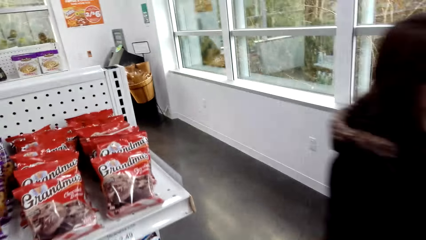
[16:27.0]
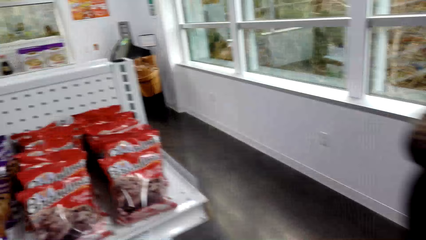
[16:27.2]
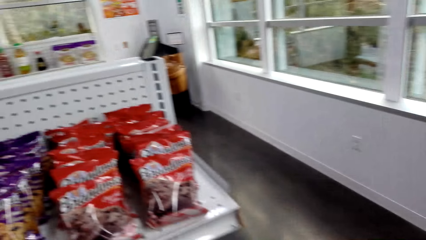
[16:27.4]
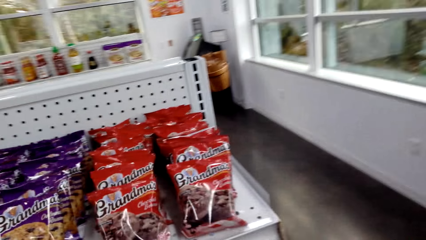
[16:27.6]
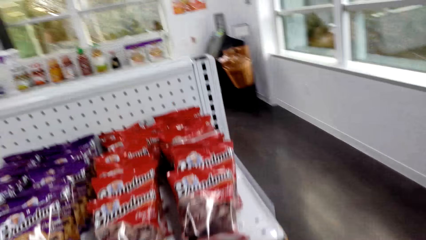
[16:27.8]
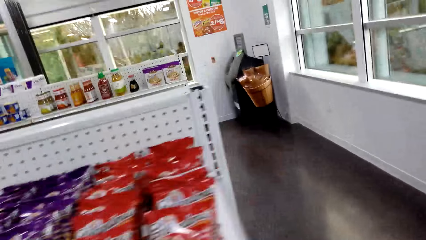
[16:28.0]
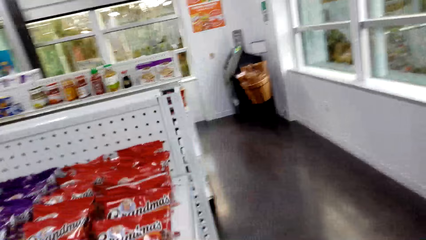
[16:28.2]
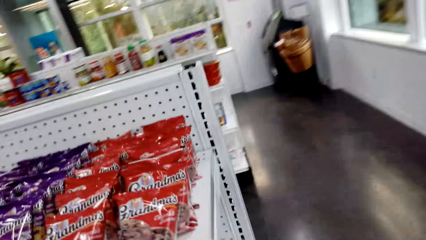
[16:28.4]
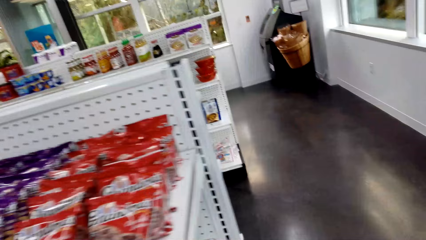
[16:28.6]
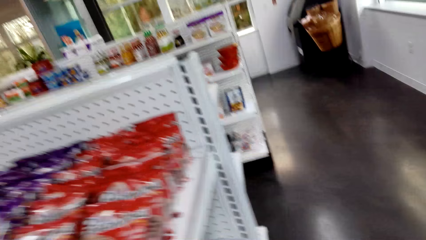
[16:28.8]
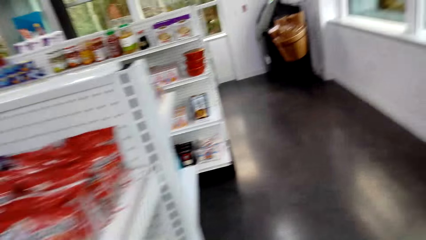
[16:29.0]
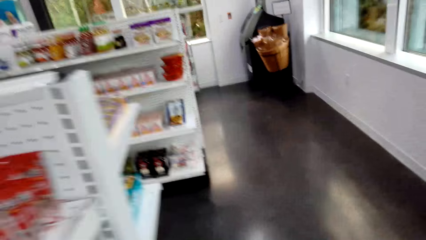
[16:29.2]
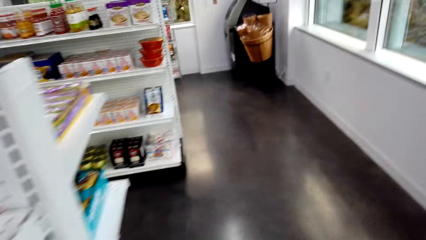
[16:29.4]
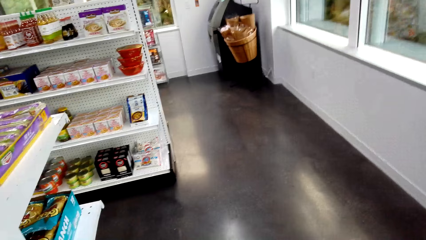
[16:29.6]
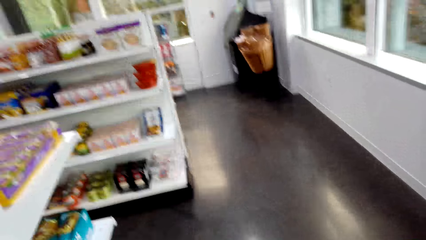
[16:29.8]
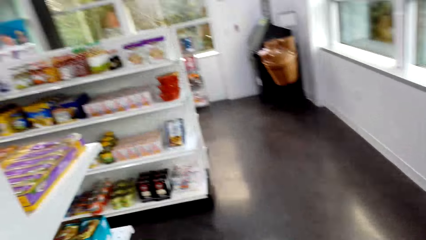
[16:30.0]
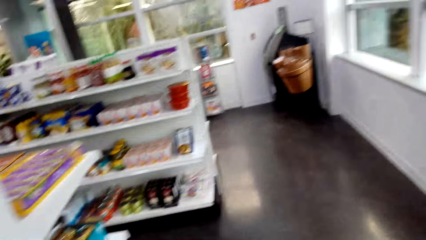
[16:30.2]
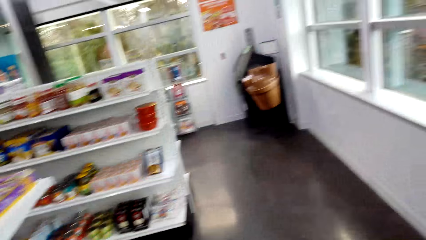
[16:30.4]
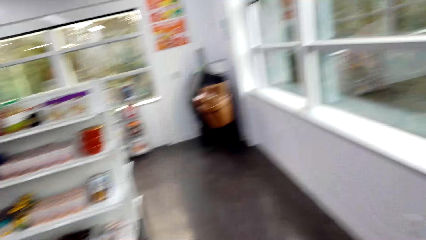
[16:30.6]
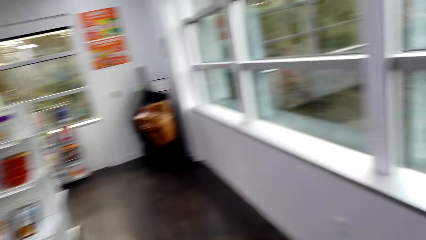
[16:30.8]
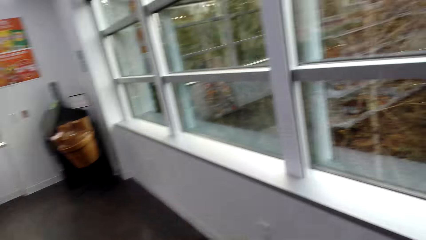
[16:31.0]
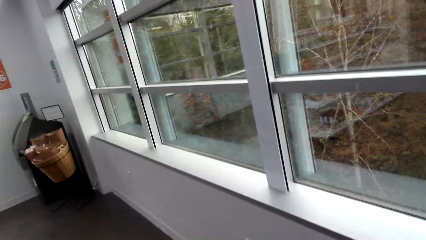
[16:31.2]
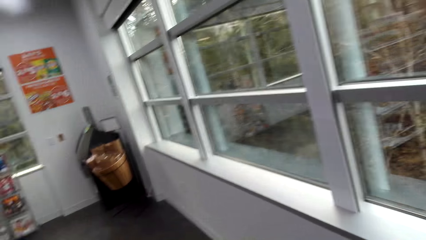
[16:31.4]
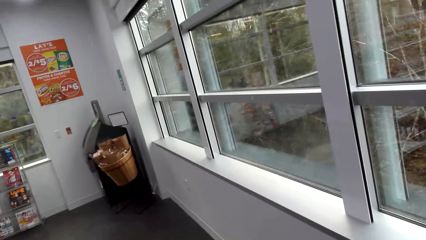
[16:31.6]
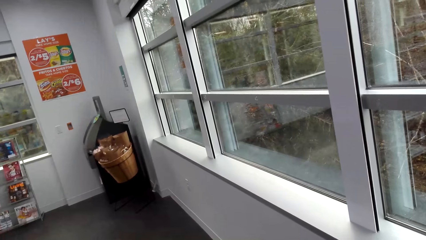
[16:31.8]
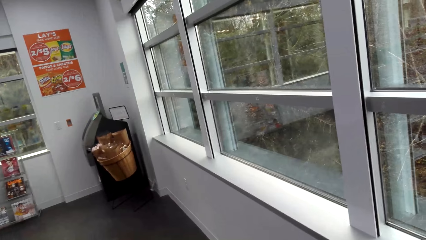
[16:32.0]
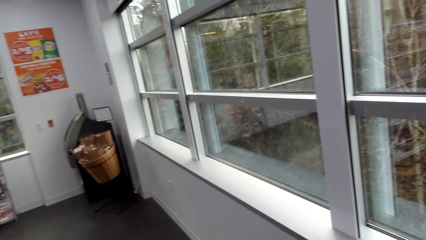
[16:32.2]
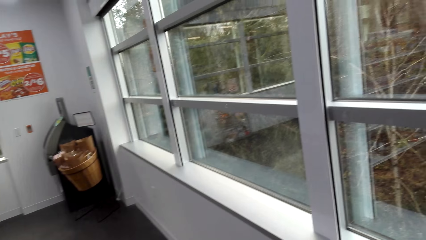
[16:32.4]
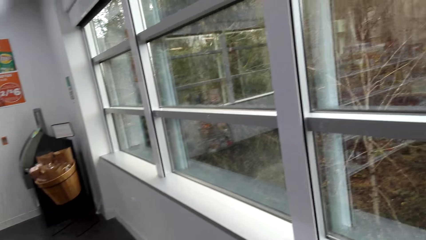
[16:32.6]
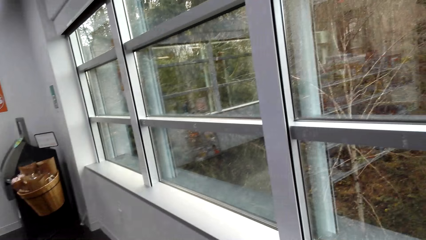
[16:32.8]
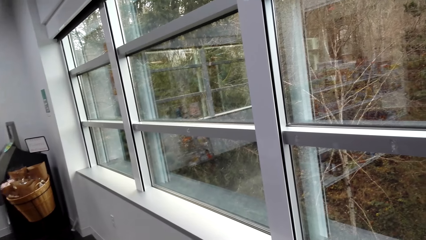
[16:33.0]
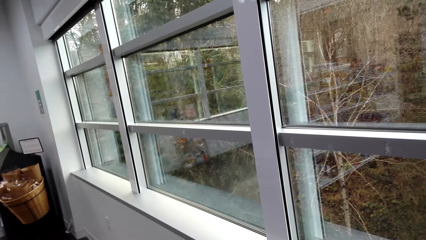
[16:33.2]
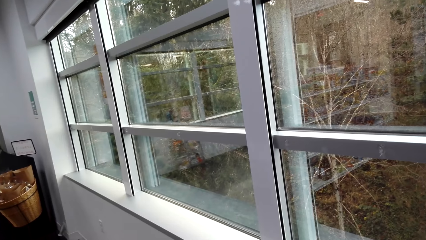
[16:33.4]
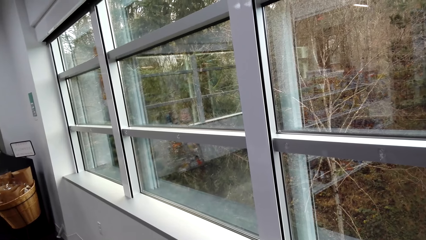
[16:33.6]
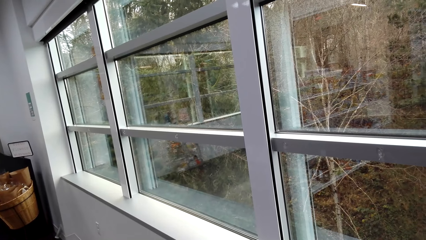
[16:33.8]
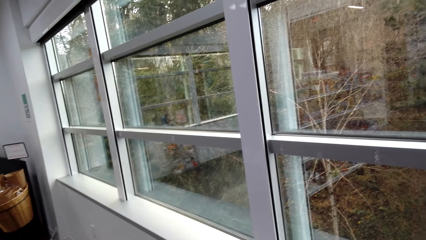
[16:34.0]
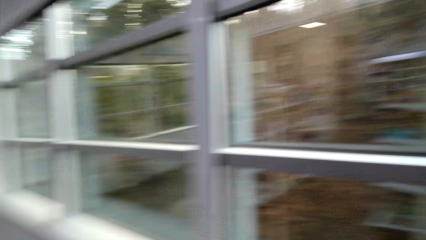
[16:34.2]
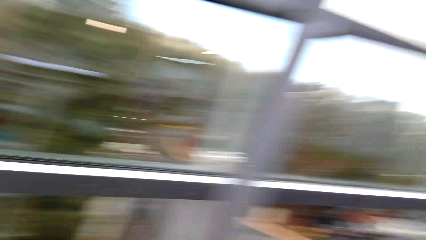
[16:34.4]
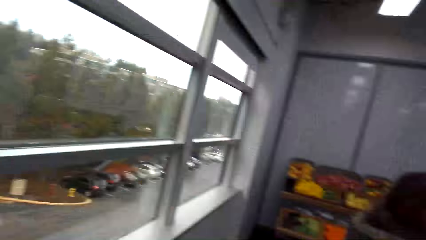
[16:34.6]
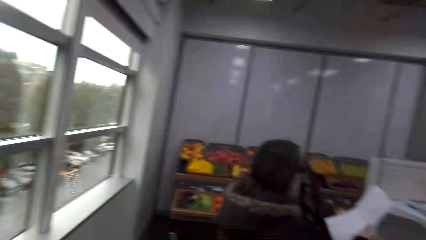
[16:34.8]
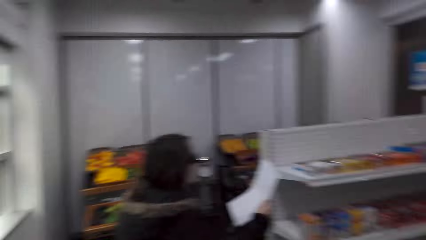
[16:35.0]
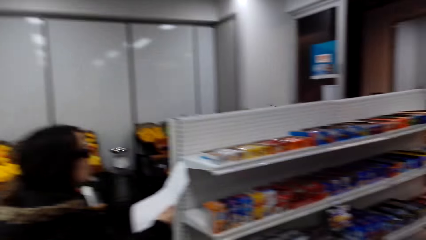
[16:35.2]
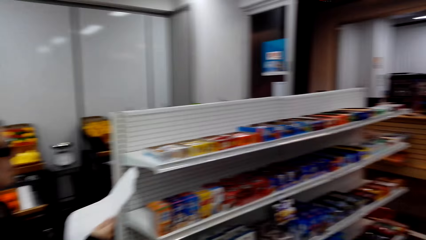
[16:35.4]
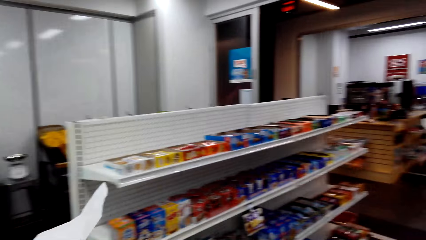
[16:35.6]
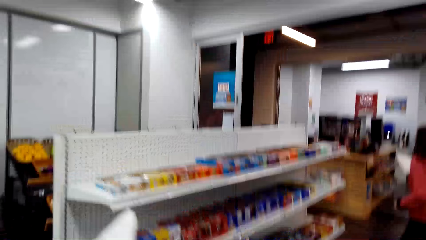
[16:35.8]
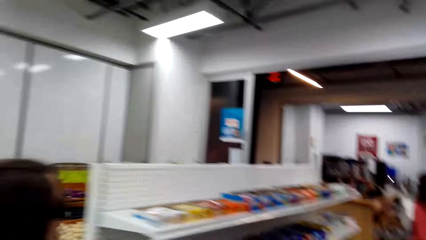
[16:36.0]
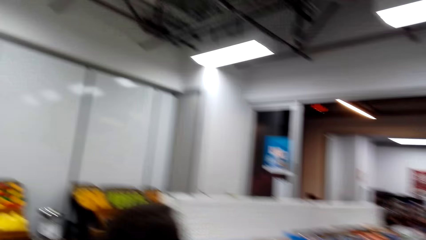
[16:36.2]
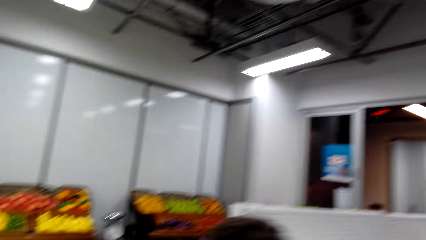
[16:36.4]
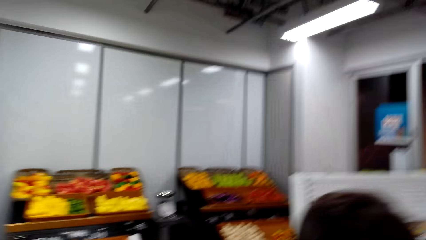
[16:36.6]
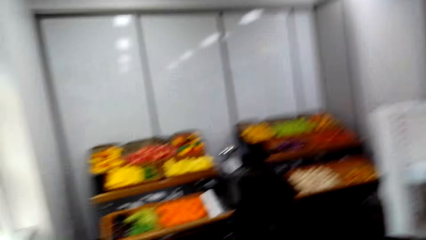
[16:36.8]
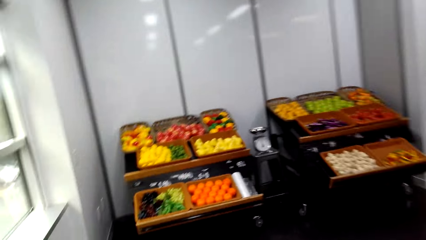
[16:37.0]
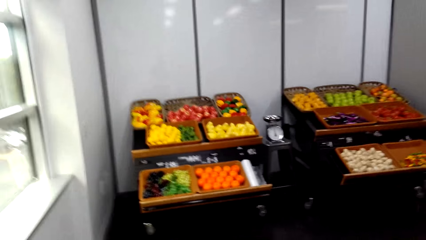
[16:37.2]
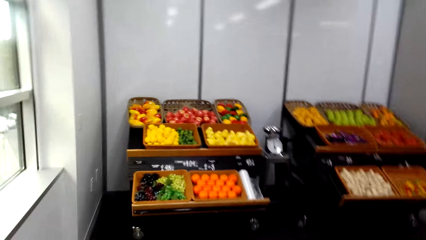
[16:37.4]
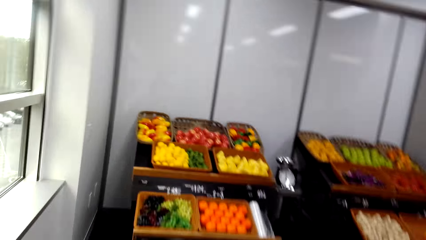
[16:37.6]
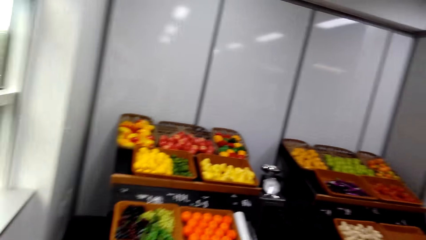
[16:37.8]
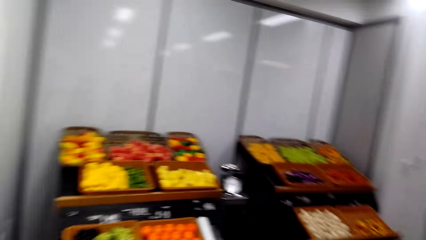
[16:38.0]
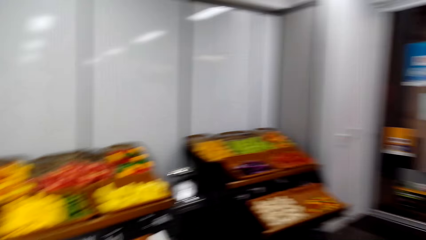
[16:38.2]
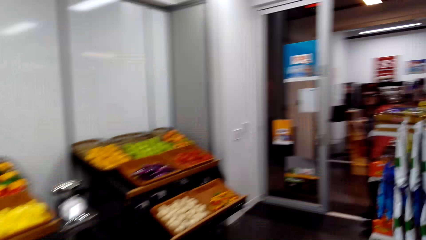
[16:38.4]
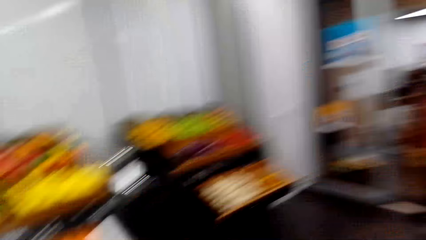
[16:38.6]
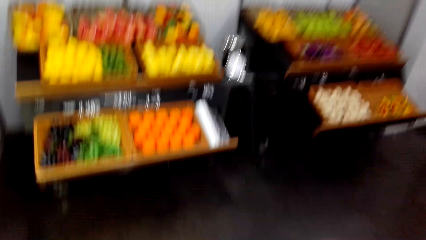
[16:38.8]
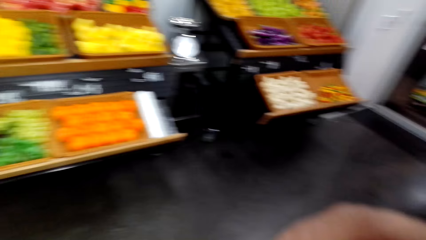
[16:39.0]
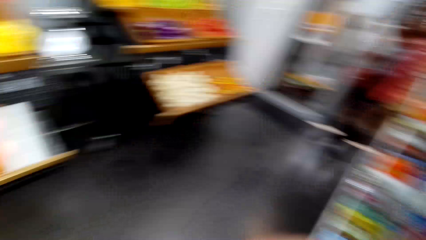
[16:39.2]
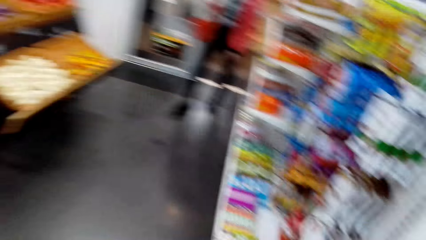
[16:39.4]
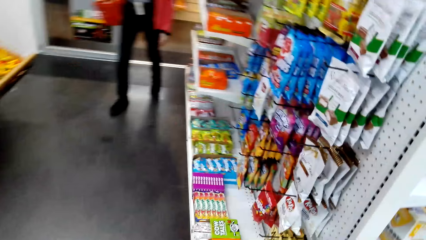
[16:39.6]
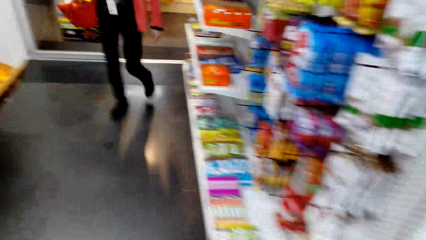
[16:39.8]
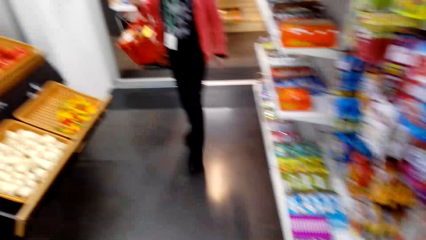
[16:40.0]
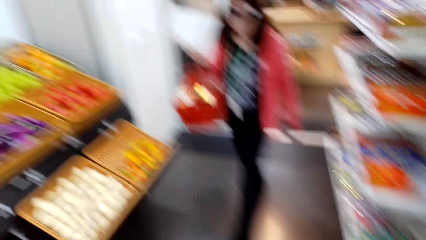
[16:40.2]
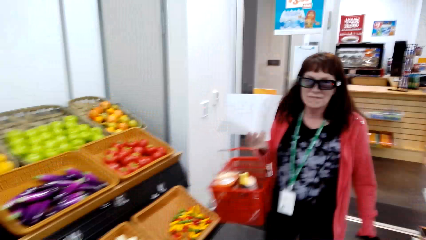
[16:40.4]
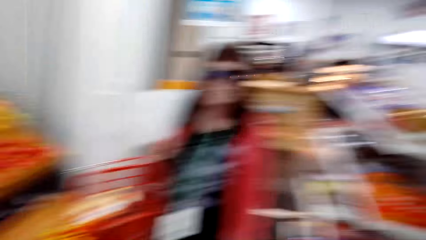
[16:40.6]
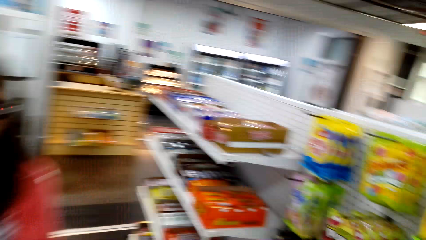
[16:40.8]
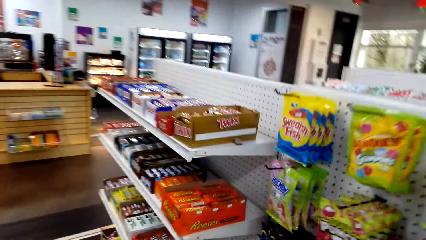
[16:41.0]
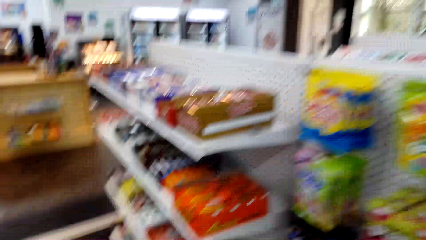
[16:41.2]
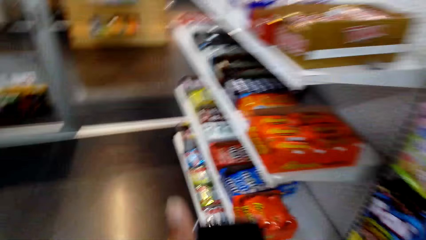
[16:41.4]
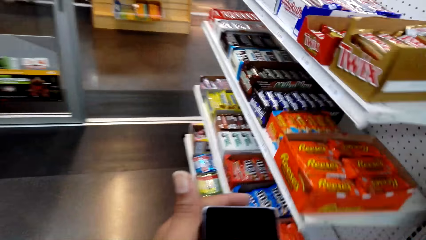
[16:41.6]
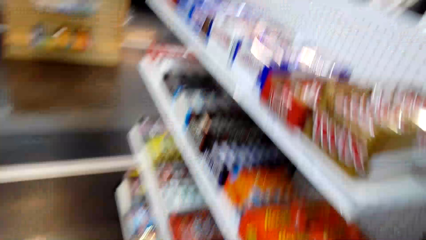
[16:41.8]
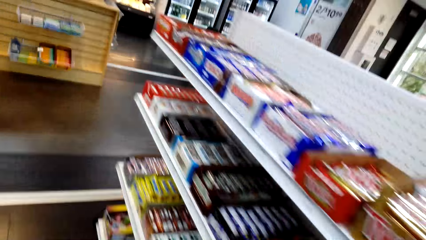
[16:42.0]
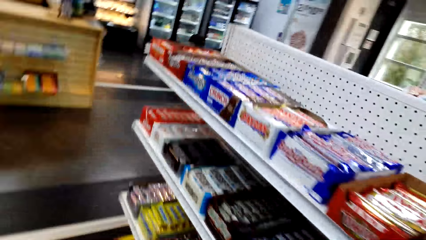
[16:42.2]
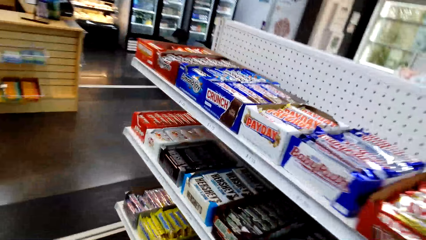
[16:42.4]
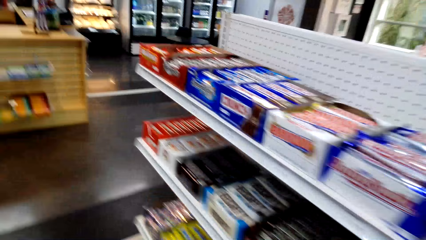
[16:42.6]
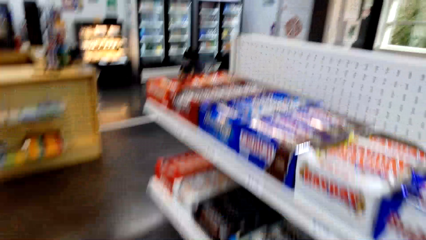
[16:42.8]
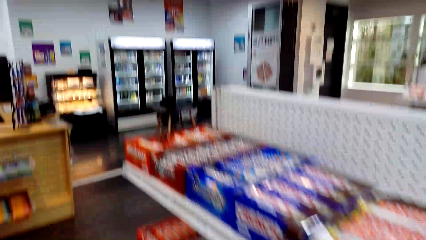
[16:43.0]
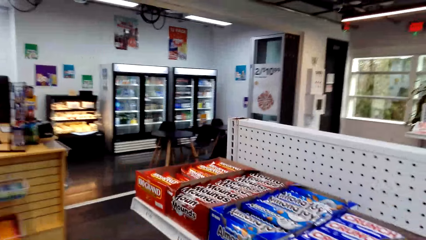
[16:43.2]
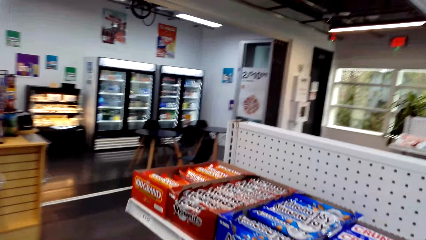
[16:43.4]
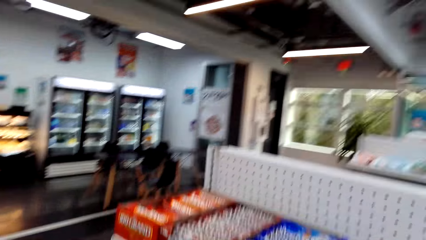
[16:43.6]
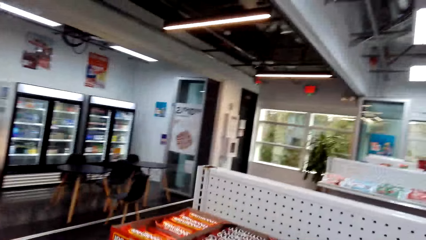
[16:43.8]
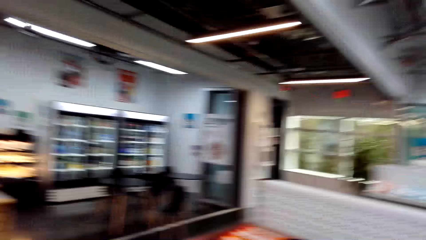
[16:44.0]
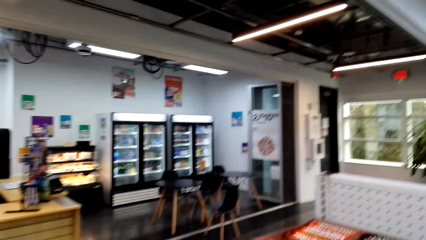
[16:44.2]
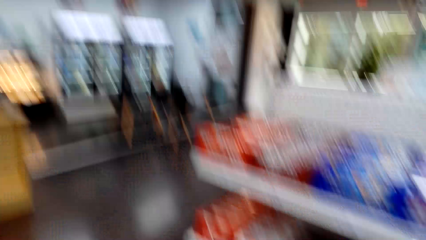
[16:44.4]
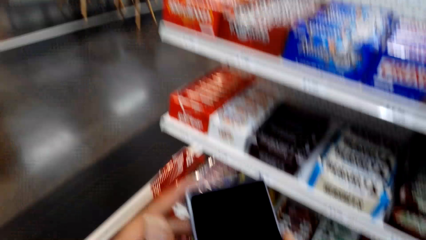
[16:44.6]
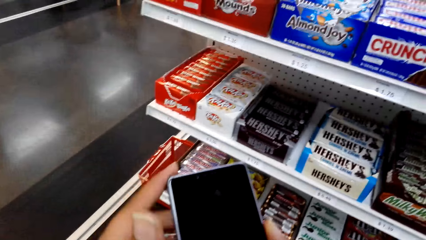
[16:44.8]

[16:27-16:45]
The camera wearer walks in the supermarket. They look around. They walk in the supermarket. They turn around. A lady walks around. The camera wearer walks in the supermarket.
